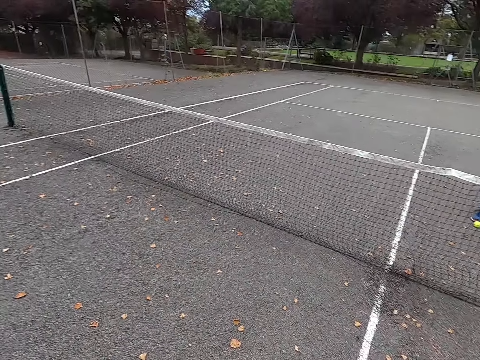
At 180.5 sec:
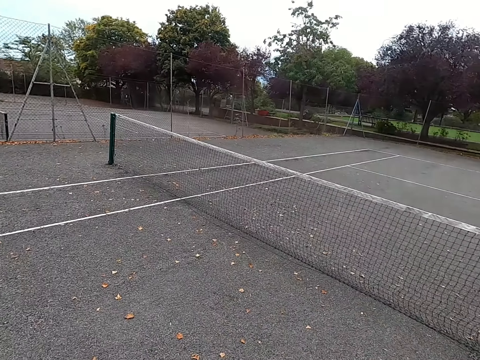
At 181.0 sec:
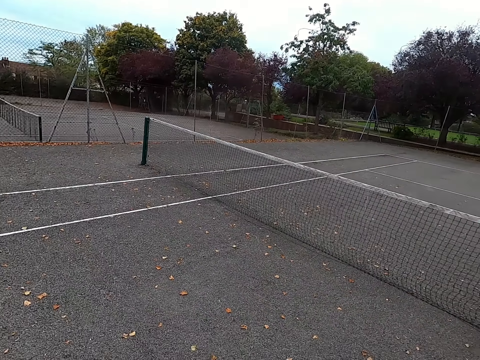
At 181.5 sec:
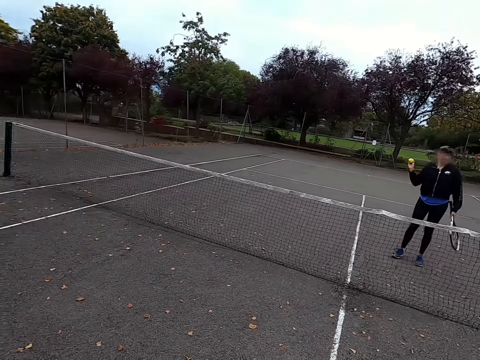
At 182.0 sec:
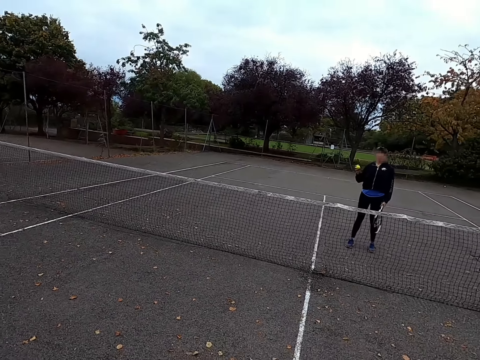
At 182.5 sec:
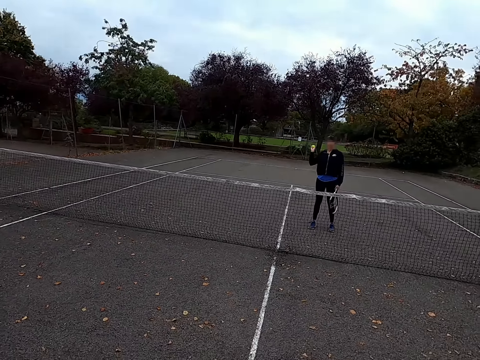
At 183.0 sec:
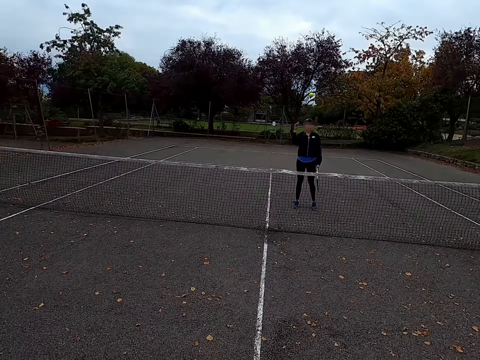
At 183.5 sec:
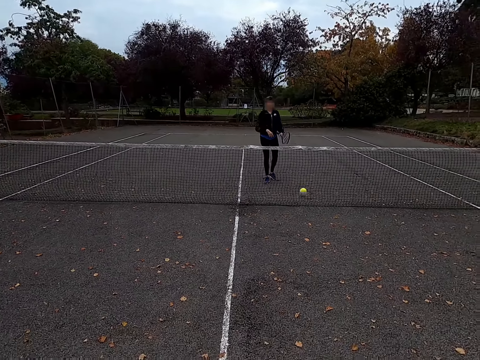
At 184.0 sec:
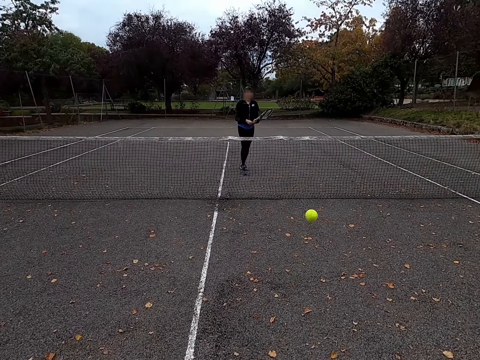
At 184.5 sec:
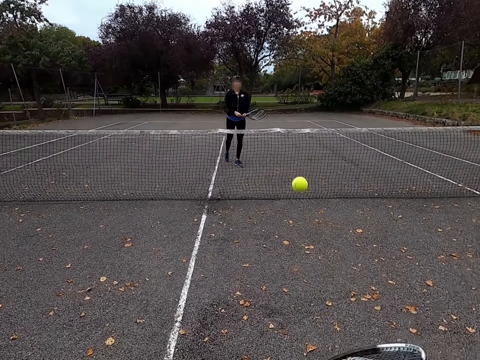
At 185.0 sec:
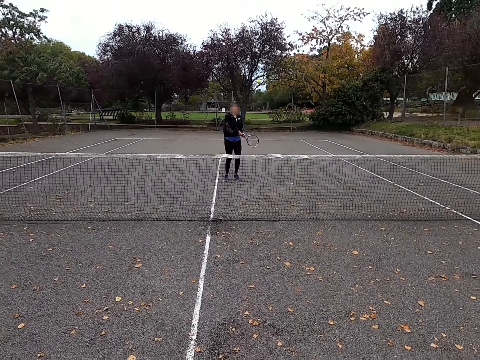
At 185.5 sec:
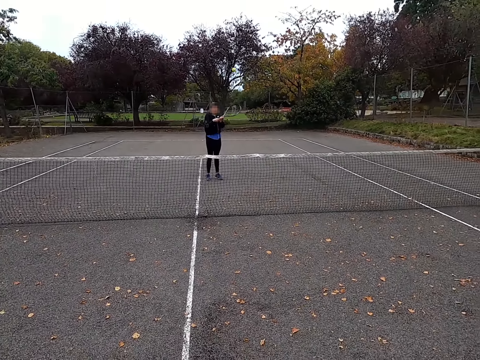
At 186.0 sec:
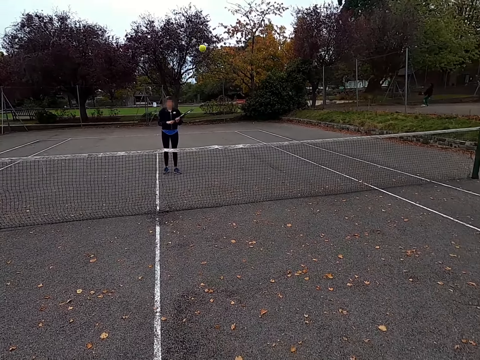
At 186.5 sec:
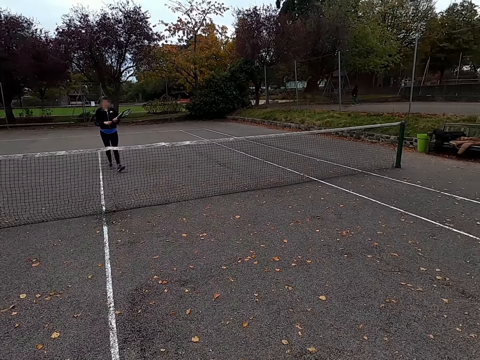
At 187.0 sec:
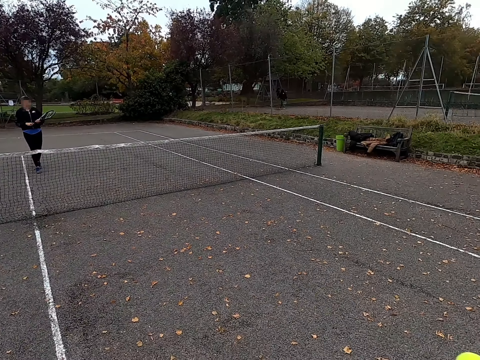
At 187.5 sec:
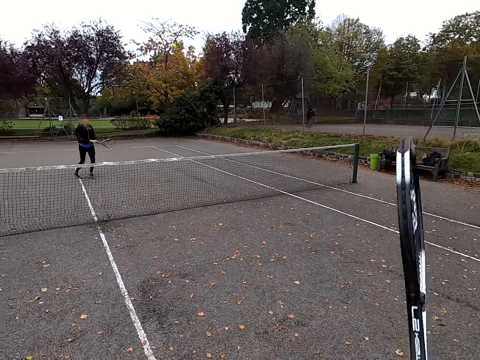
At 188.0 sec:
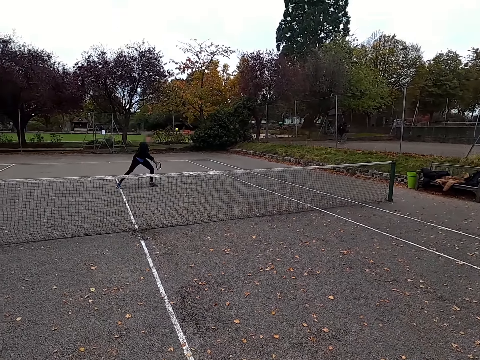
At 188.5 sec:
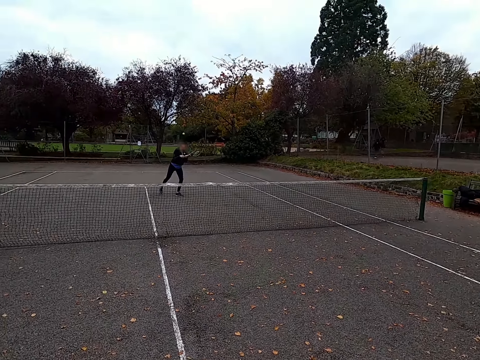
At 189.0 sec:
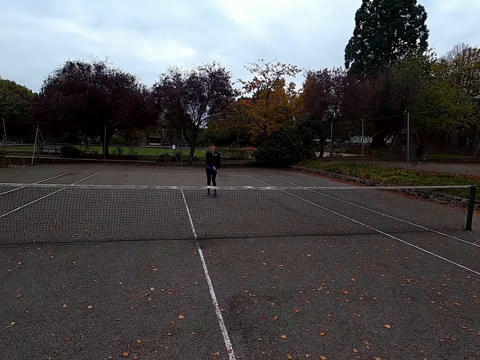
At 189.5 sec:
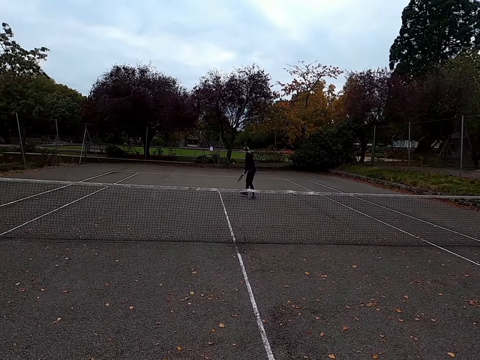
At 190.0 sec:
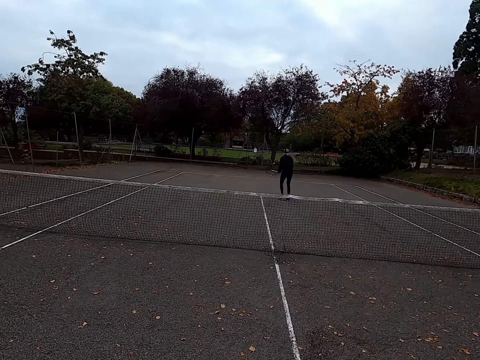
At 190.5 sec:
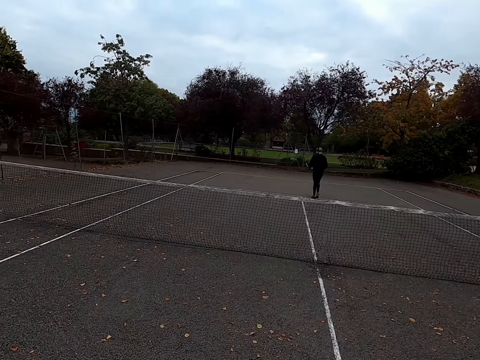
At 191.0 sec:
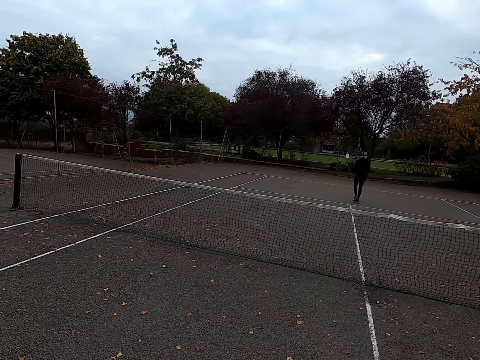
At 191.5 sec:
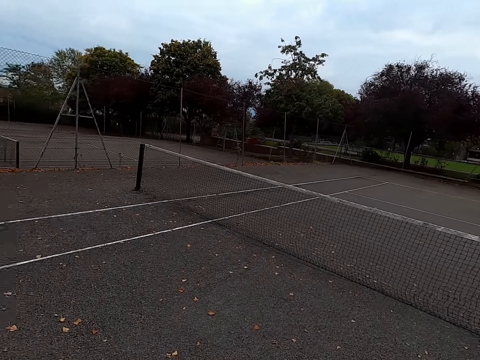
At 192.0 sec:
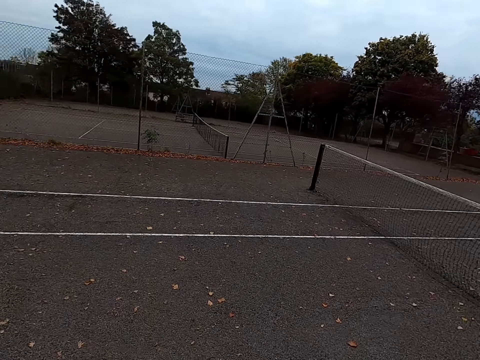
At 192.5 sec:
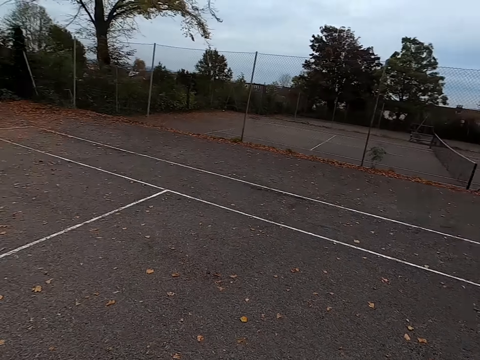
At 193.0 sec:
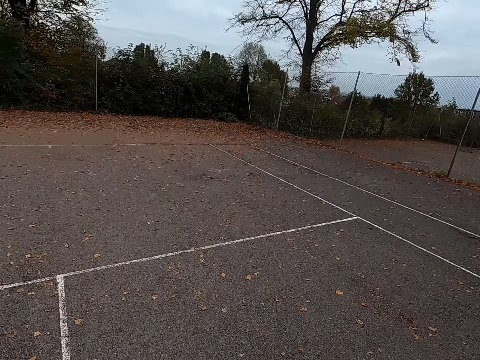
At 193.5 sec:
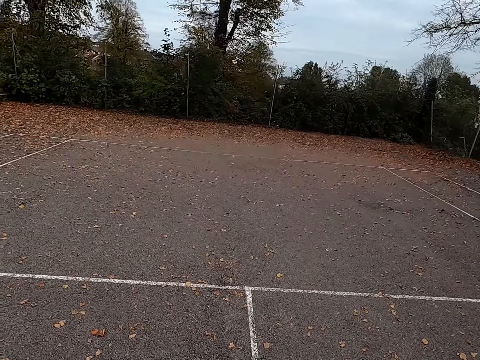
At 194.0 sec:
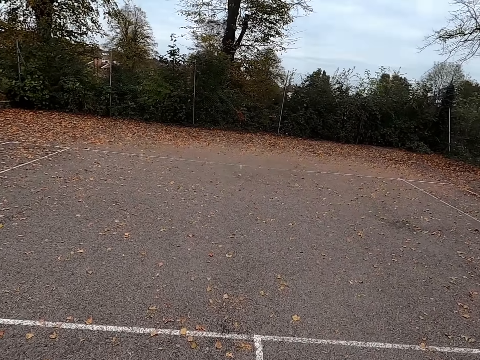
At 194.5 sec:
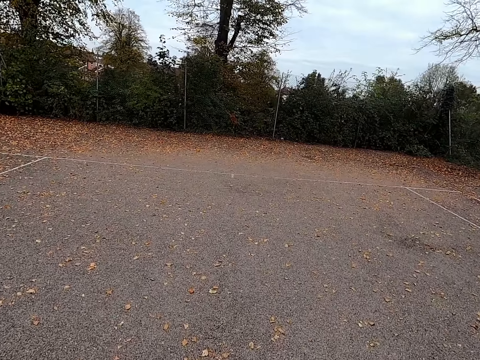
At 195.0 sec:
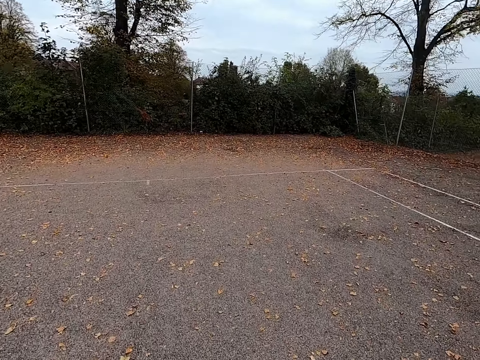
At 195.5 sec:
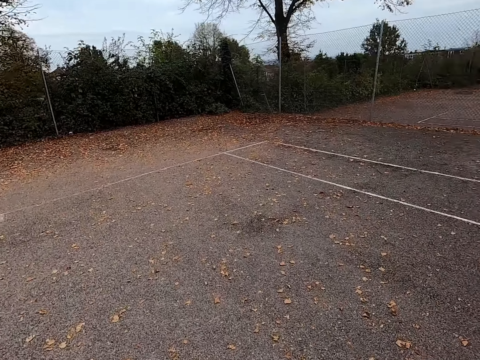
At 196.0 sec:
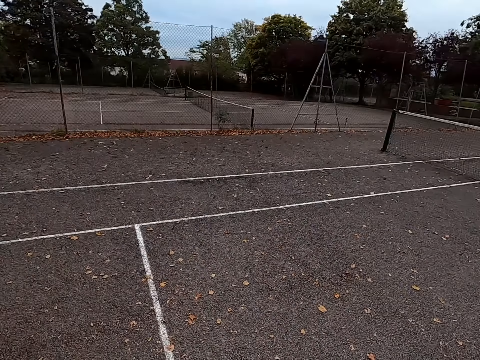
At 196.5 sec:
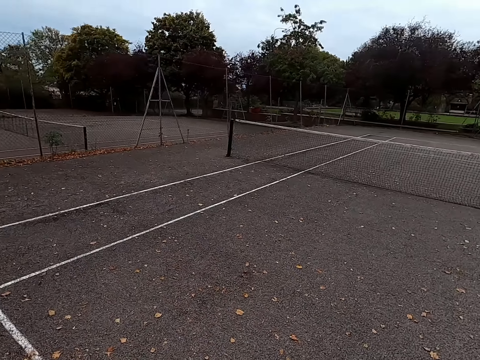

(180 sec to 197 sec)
A man picks up the tennis ball. The camera wearer walks around the tennis court. The man throws the tennis ball to the camera wearer. The camera wearer kicks the tennis ball. They play lawn tennis with the man. The man kicks the tennis ball. The camera wearer kicks the tennis ball. The man walks around the tennis court. The camera wearer walks around the tennis court.

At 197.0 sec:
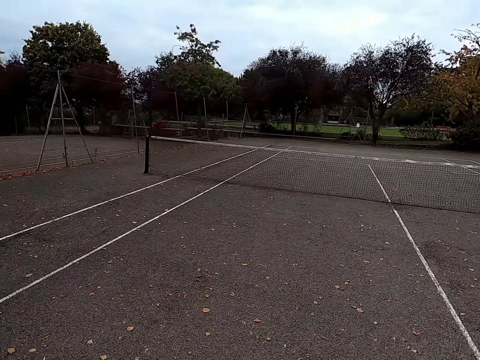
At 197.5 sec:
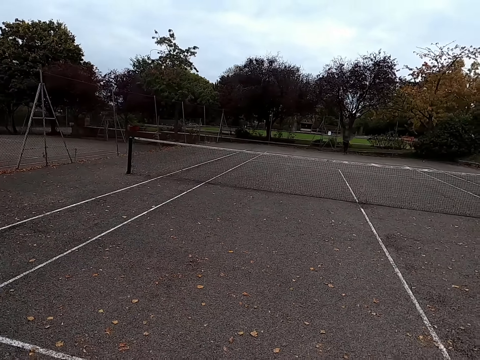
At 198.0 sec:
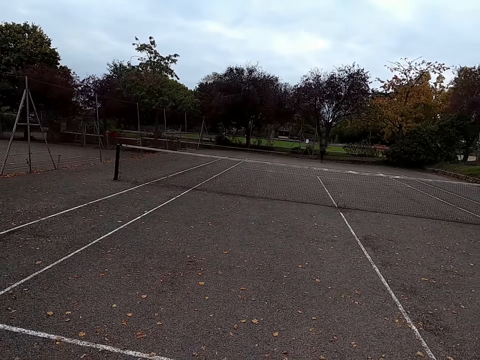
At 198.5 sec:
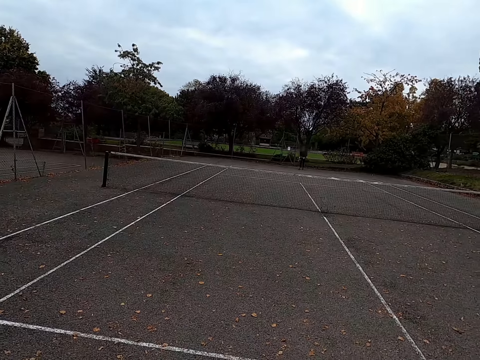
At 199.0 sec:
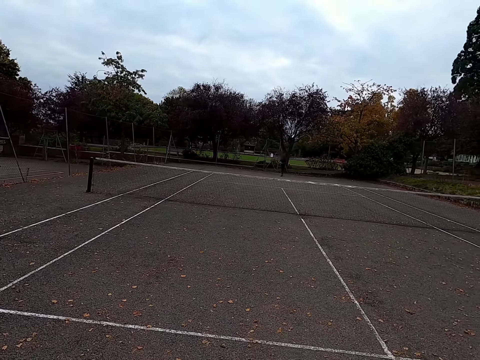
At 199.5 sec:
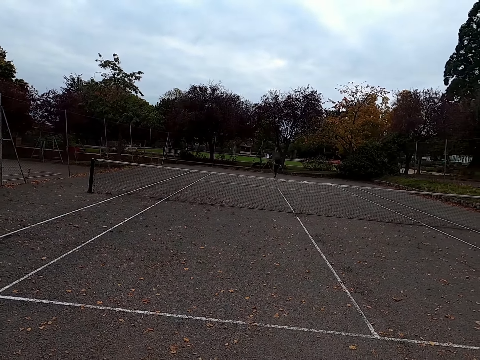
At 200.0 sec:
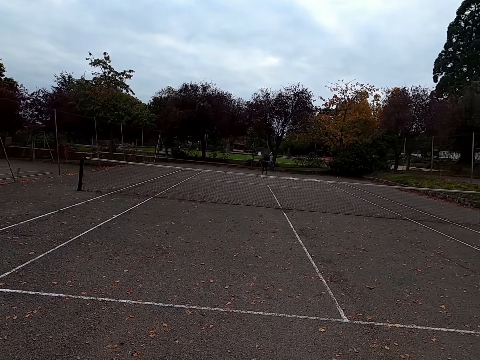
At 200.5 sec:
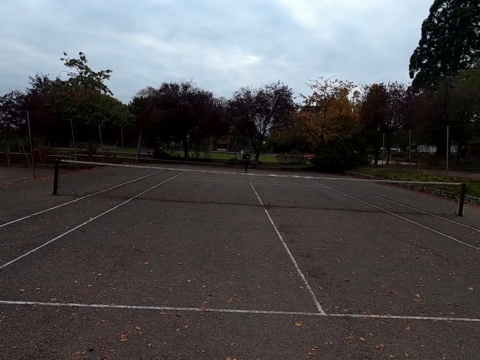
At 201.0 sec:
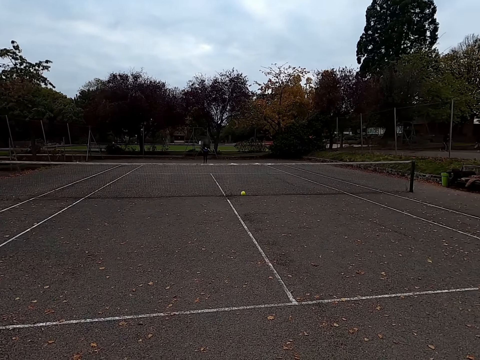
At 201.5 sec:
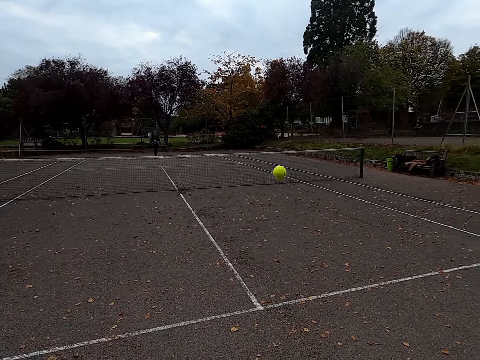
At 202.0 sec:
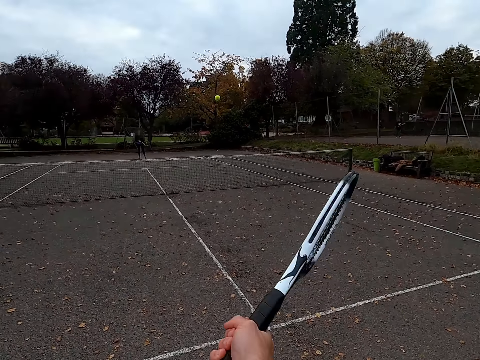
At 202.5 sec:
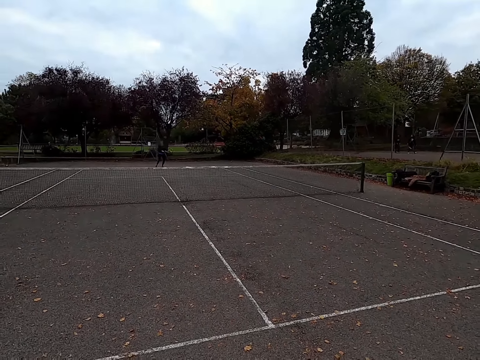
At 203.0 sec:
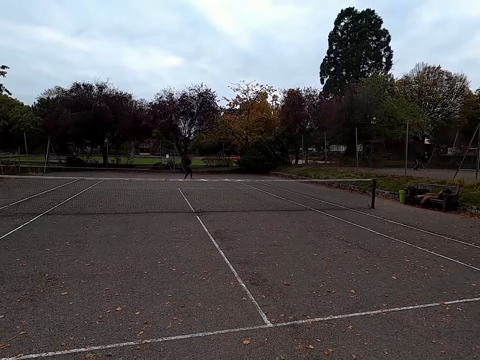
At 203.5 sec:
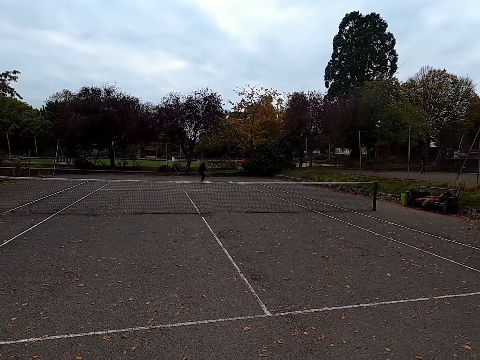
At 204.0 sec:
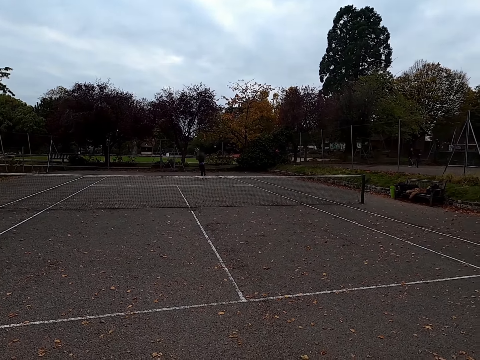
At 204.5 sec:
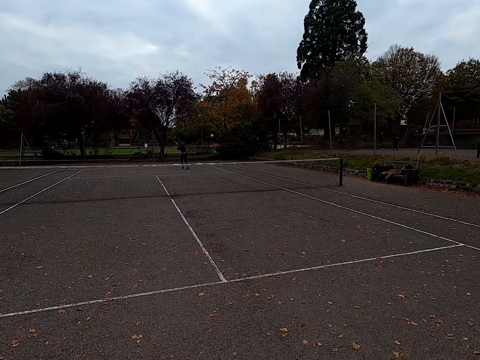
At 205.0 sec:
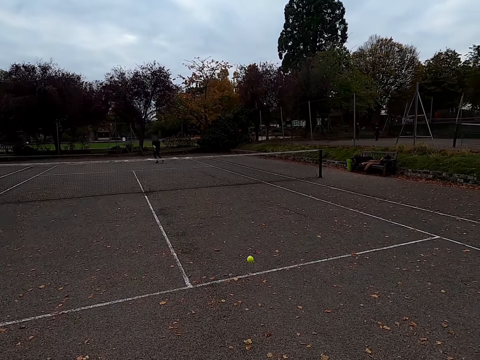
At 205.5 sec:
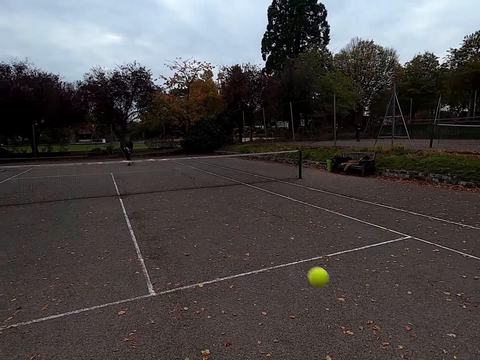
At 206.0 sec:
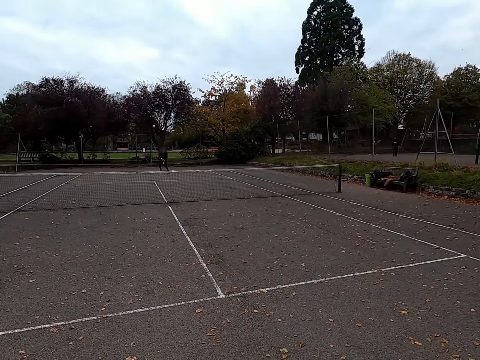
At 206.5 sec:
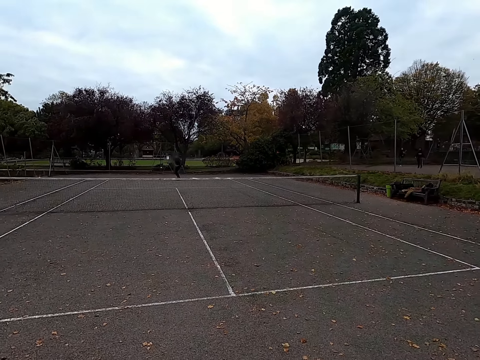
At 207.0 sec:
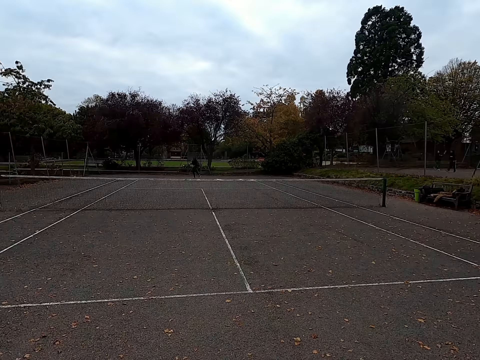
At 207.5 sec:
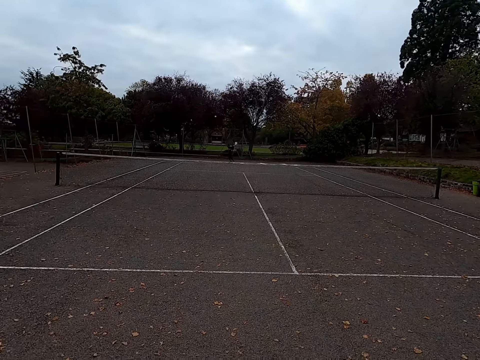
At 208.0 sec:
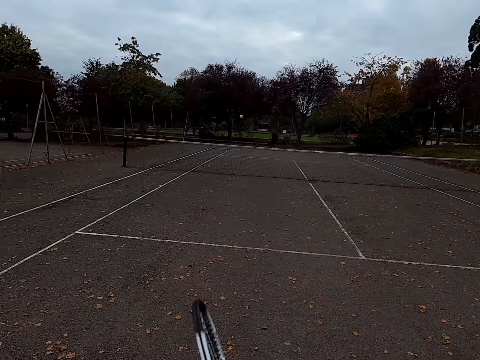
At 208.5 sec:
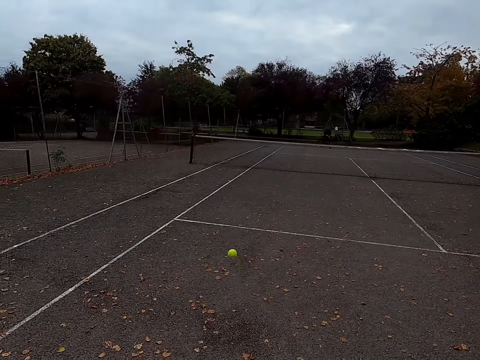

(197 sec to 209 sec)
A man kicks the tennis ball. The camera wearer plays lawn tennis with the man. They kick the tennis ball. The man kicks the tennis ball. The camera wearer kicks the tennis ball. The man kicks the tennis ball.
